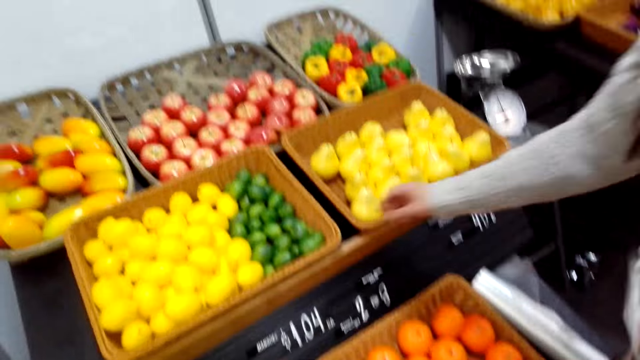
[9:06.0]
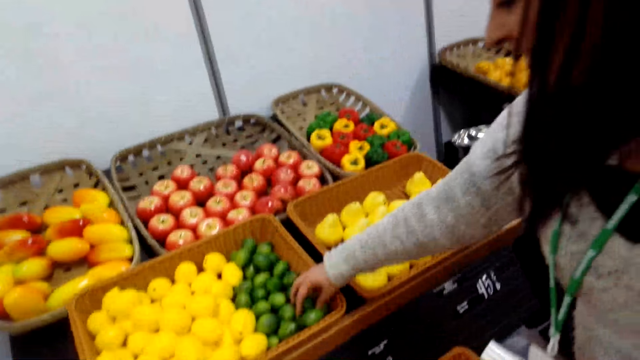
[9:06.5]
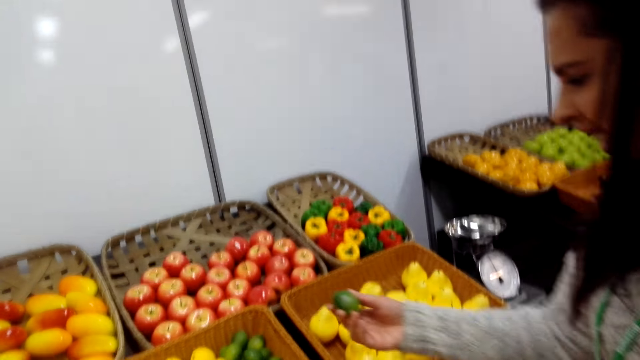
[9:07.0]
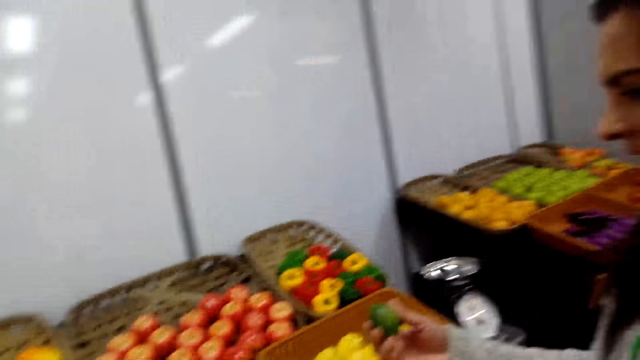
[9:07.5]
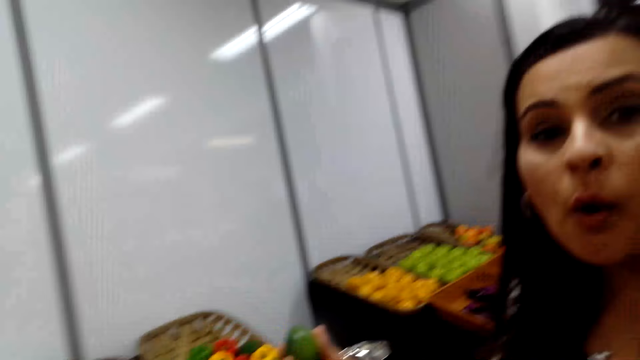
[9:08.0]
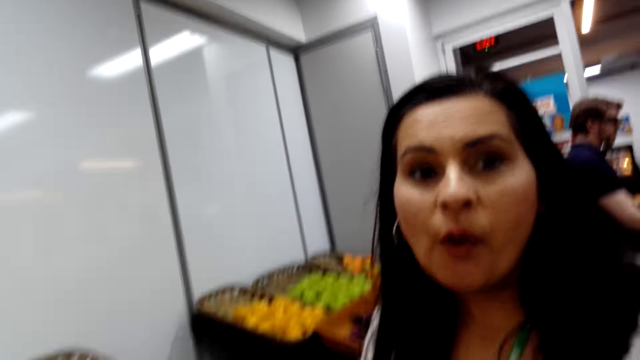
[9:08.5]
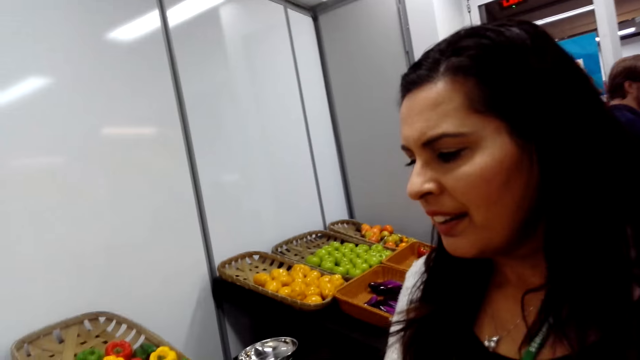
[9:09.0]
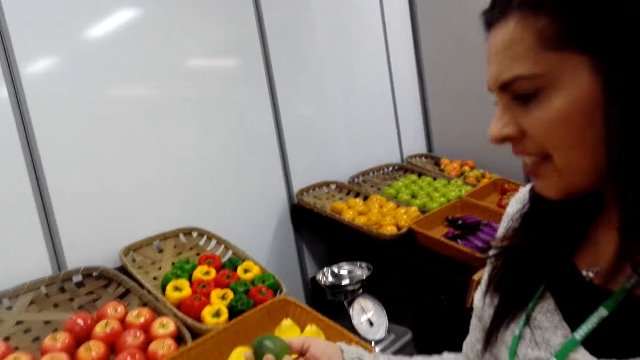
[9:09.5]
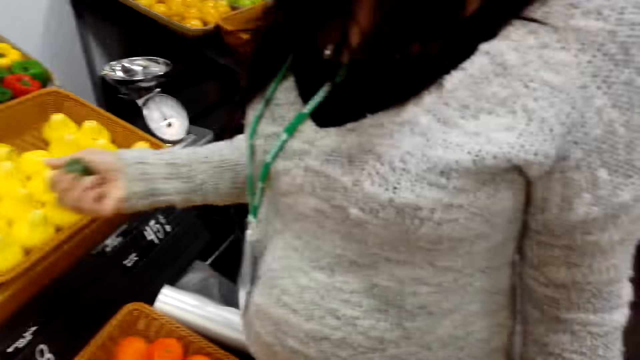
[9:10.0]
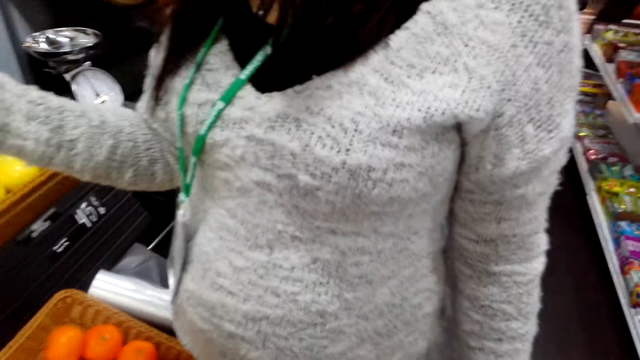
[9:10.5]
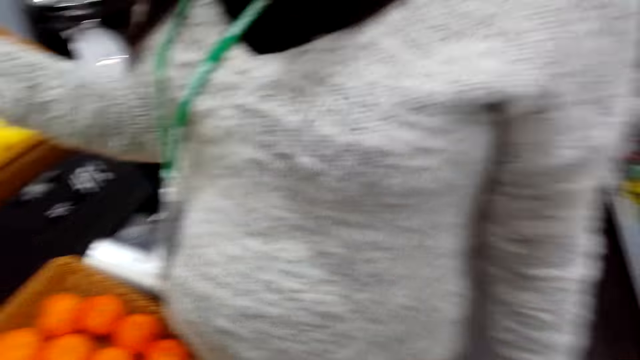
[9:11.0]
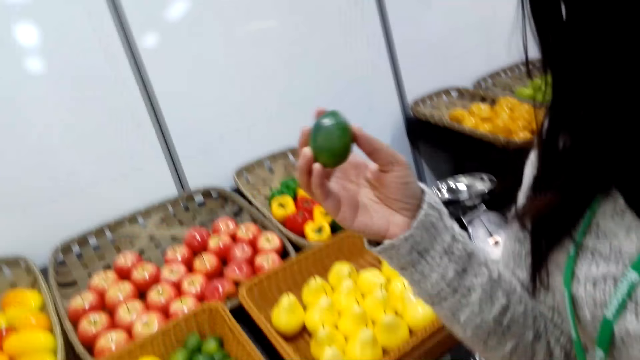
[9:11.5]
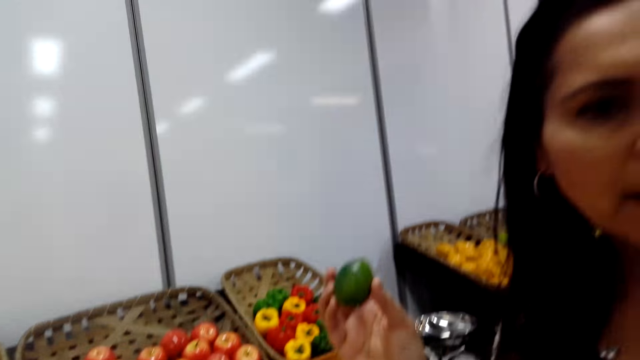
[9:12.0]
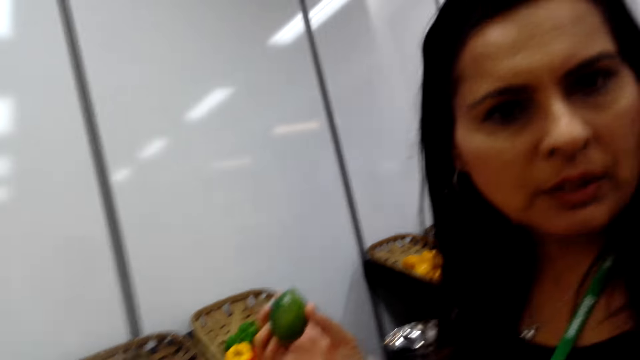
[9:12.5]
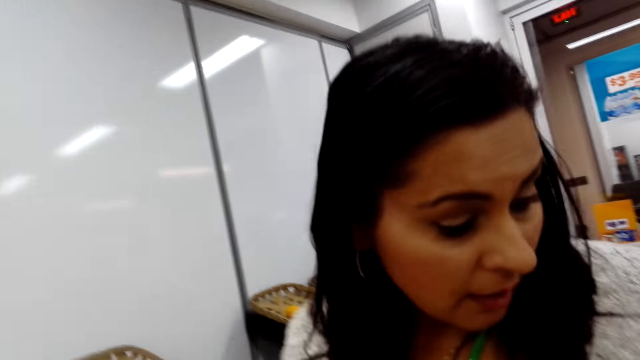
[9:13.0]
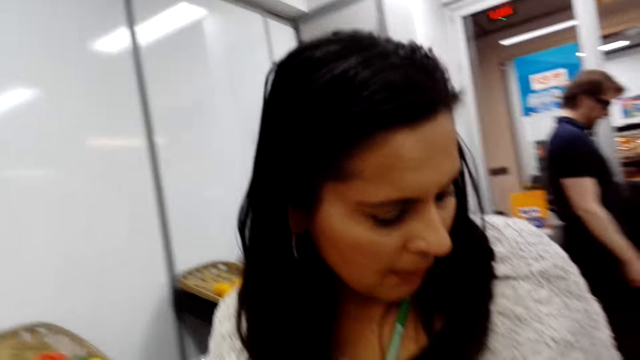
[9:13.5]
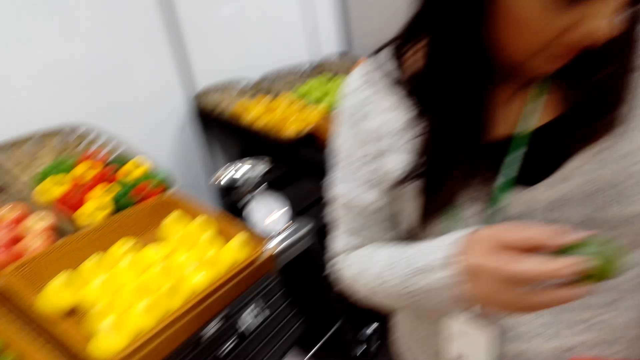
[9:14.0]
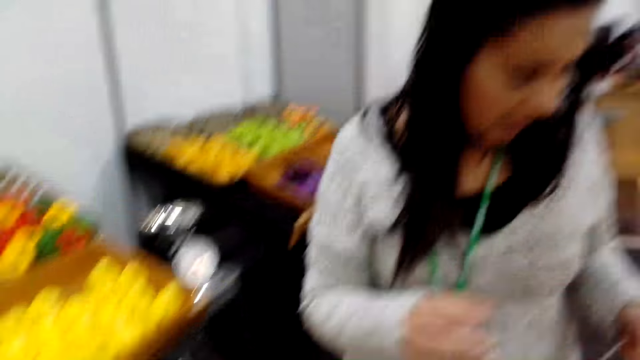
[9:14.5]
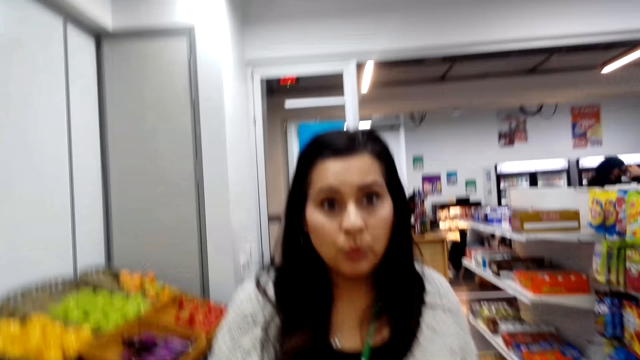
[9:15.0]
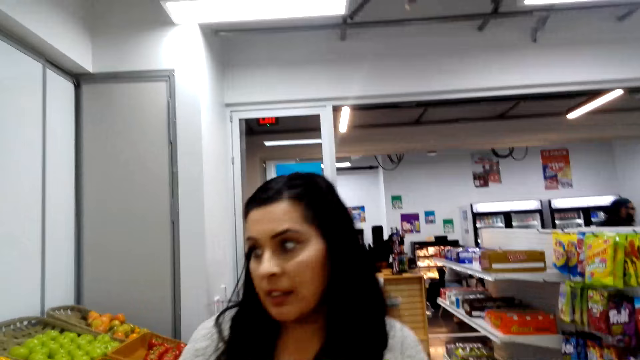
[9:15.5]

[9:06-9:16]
A woman picks up a lemon from the basket. The camera wearer speaks to the woman. The woman converses with the camera wearer. The woman drops the lemon in the shopping basket.

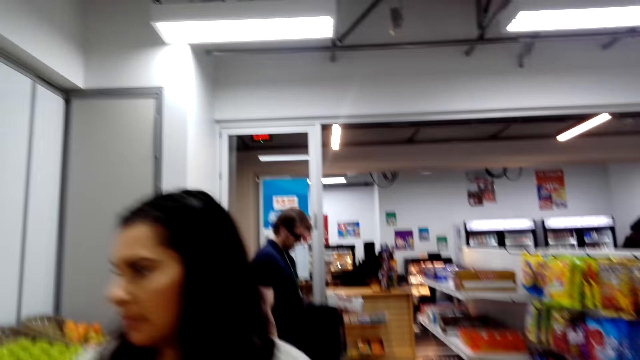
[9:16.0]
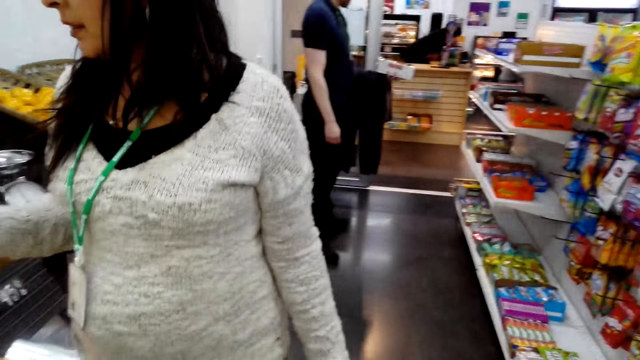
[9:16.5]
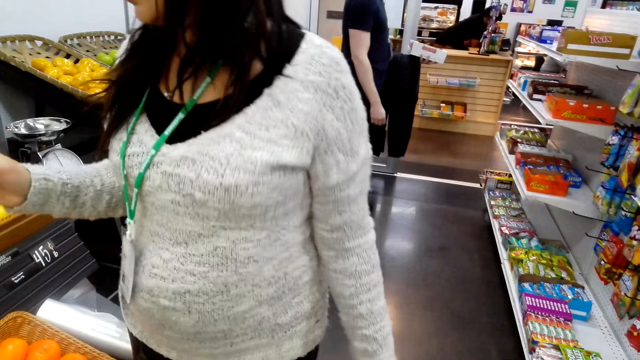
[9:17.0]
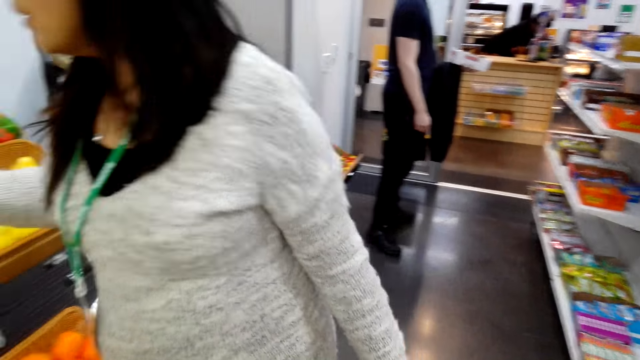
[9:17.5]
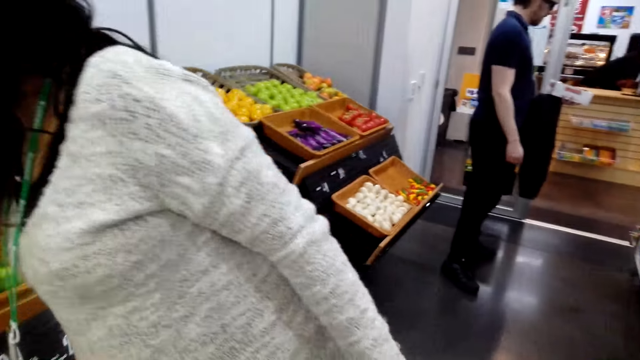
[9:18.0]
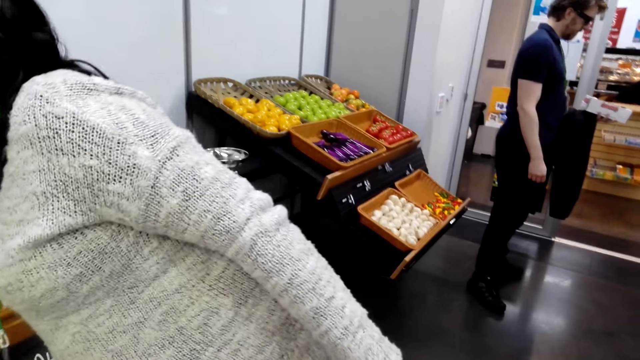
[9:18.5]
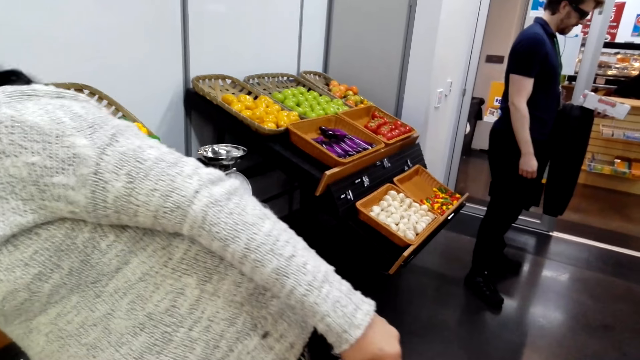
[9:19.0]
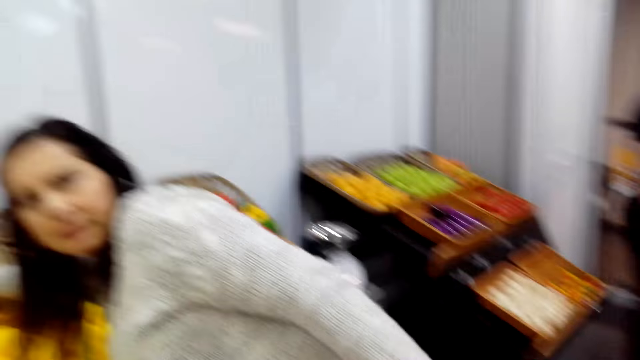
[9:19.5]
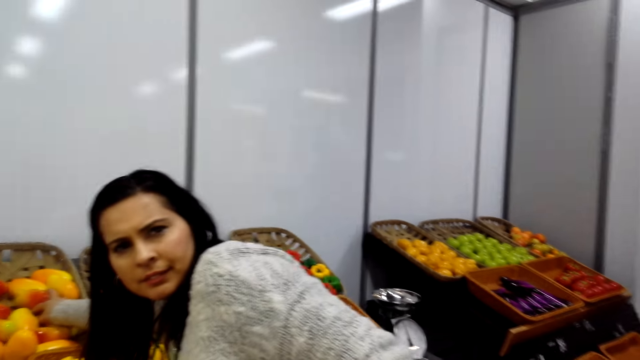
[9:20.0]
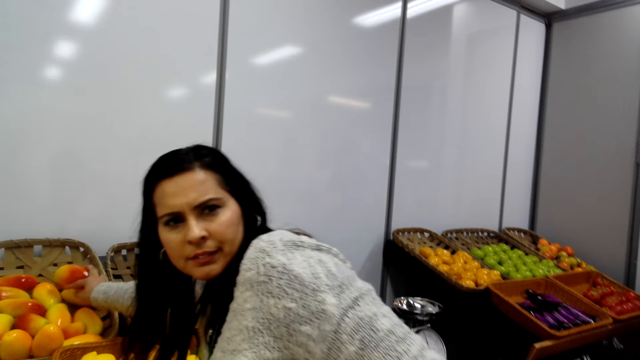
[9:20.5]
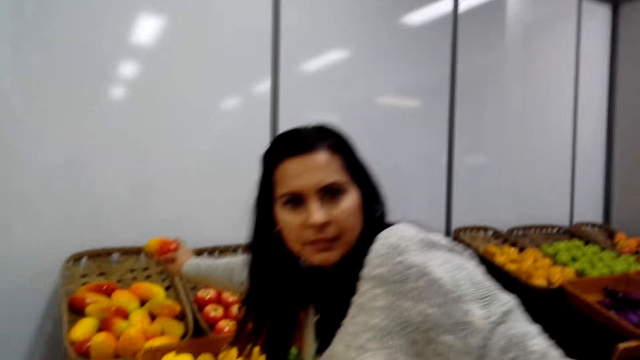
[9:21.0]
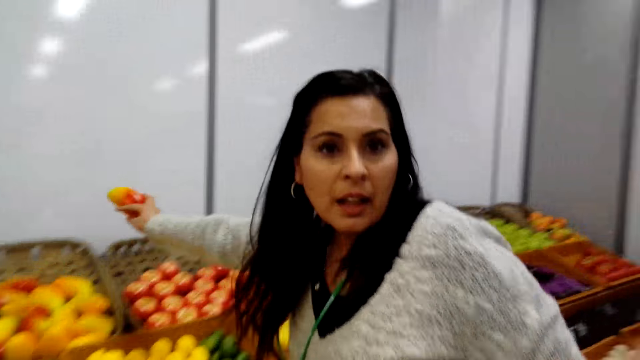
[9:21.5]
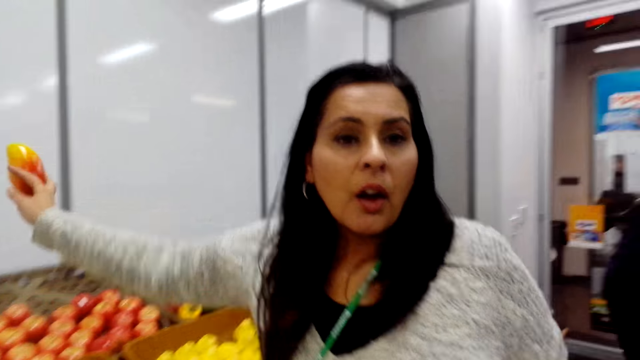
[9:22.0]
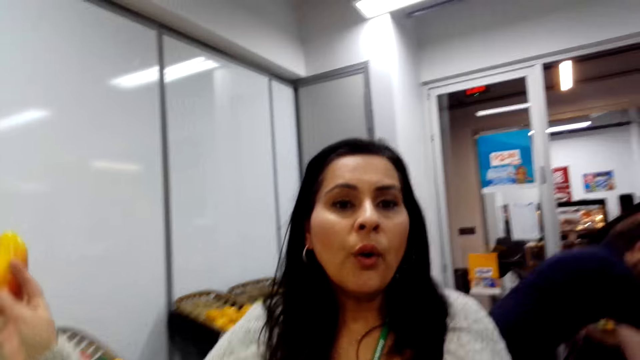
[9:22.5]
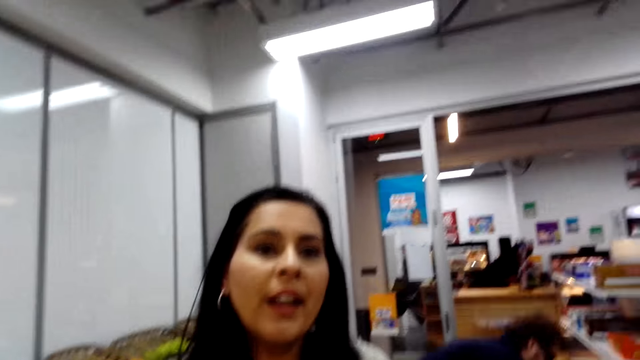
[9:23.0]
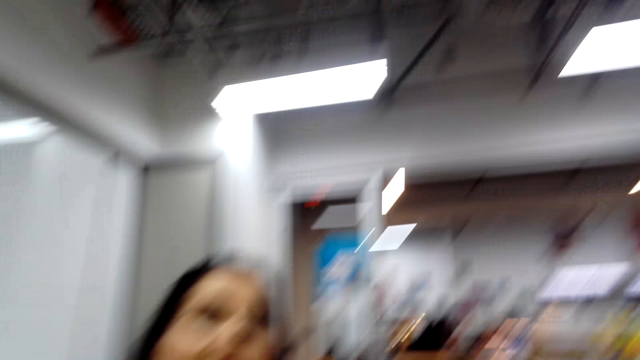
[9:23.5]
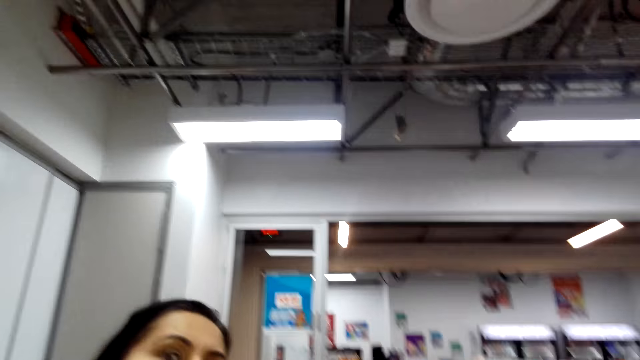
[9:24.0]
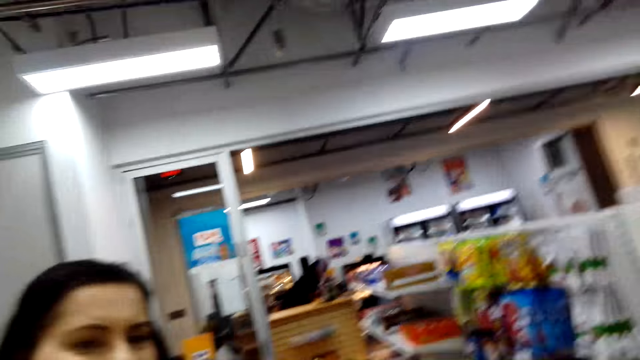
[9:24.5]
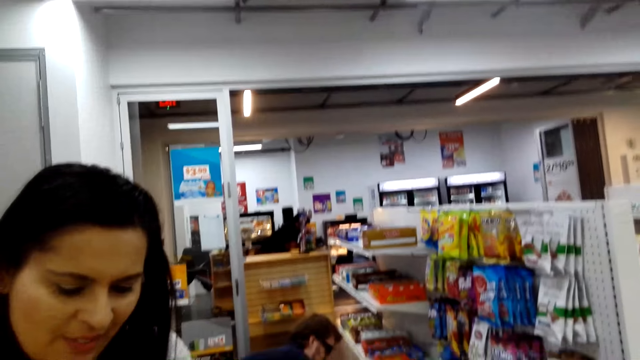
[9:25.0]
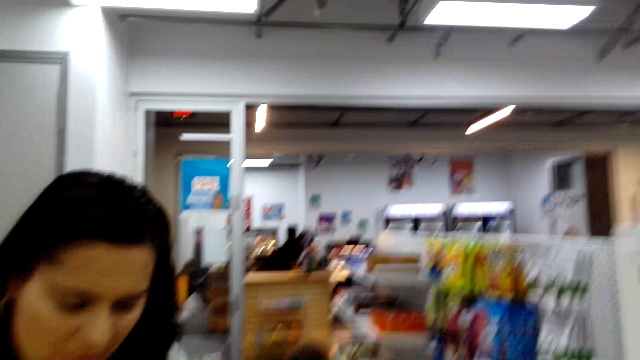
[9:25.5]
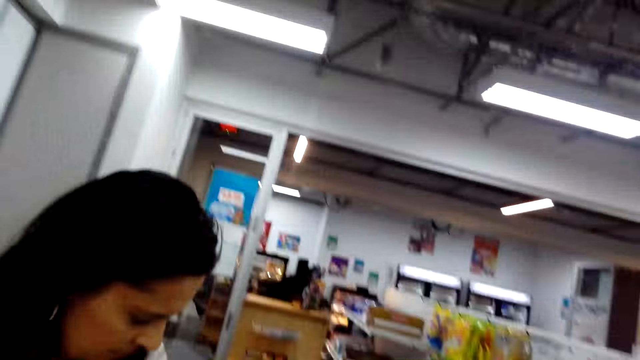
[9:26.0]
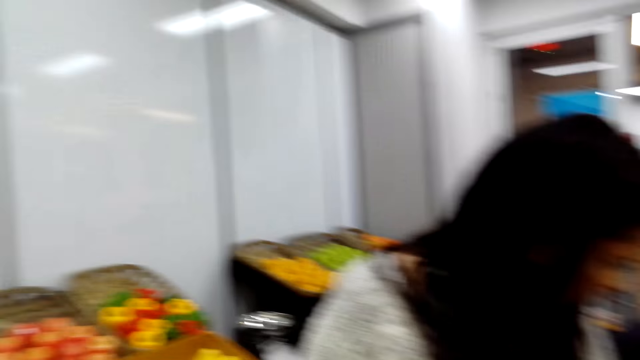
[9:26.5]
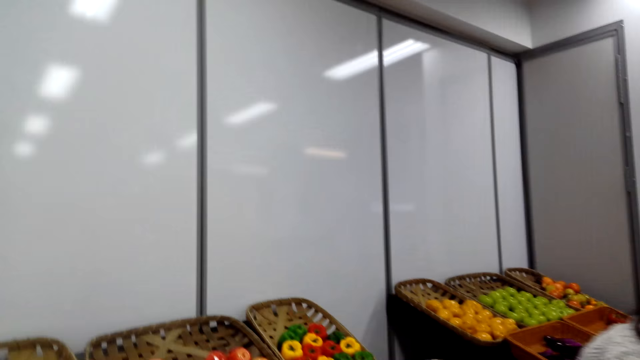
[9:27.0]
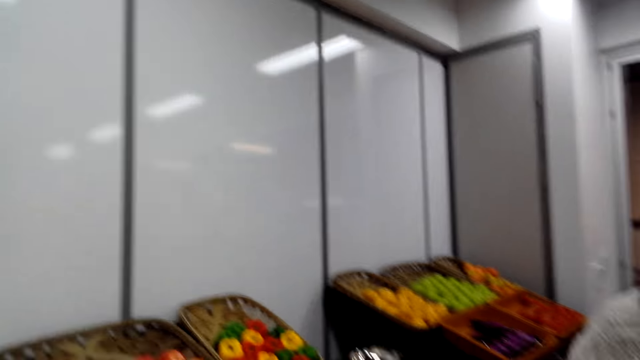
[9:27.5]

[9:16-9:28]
The camera wearer speaks to a woman. A person stands beside the shelf. The woman leans towards the shelf. The woman picks a mango from the basket. The camera wearer talks to the woman. The woman makes a sound. The camera wearer speaks to the woman.
